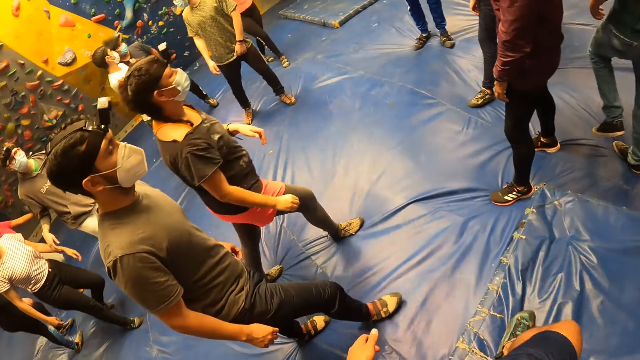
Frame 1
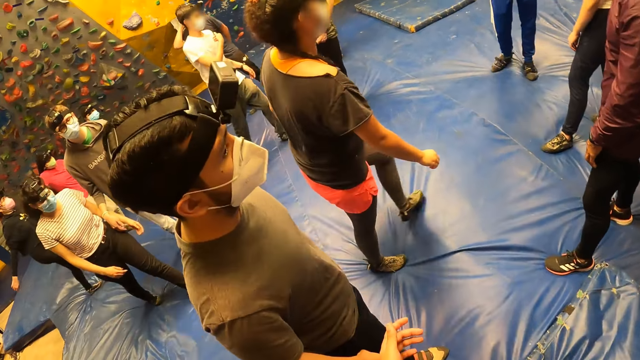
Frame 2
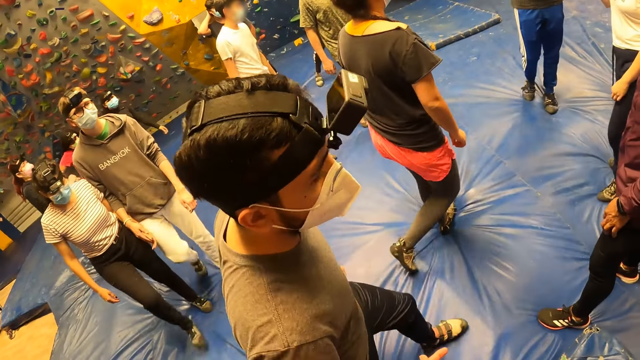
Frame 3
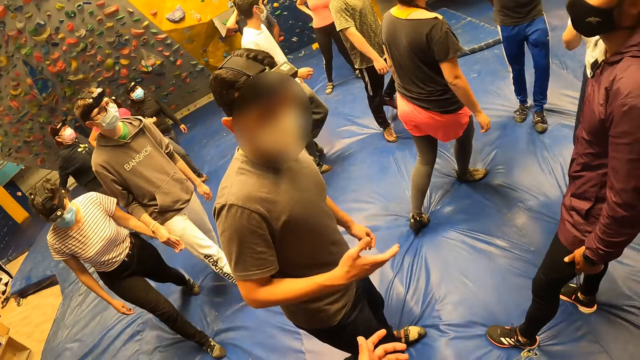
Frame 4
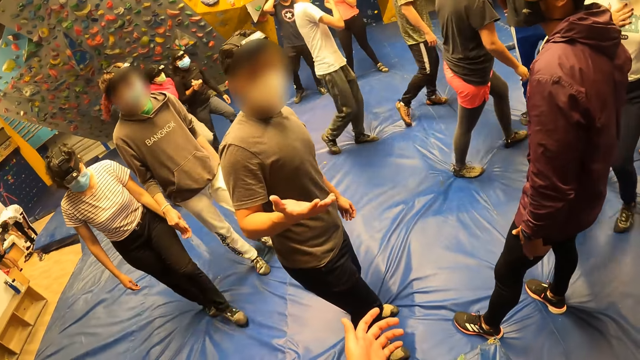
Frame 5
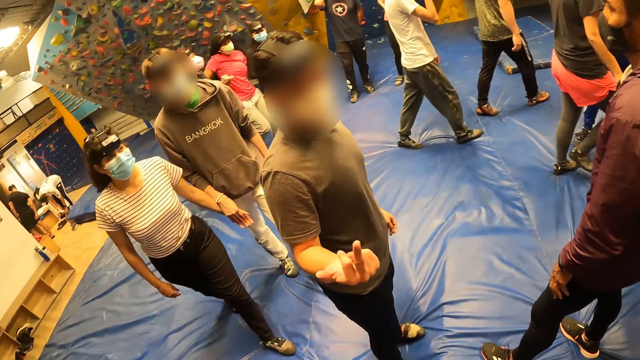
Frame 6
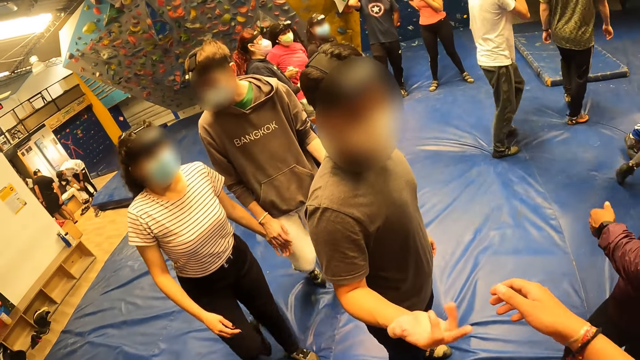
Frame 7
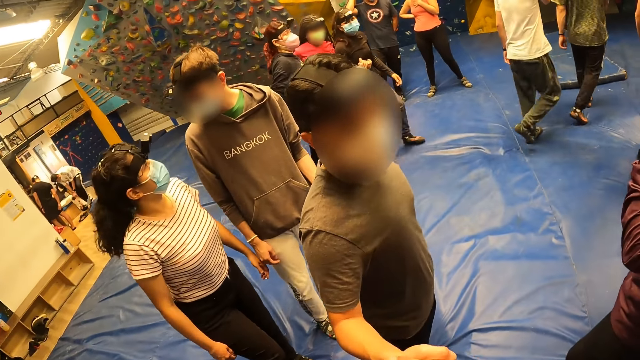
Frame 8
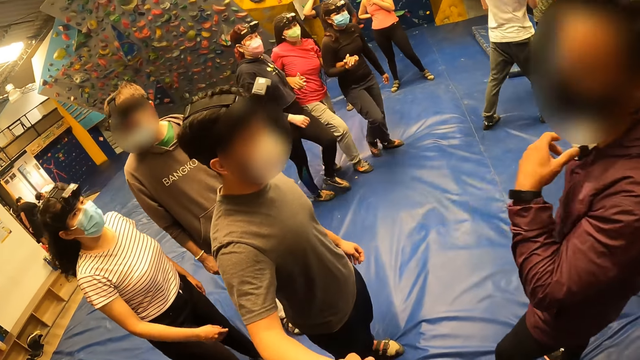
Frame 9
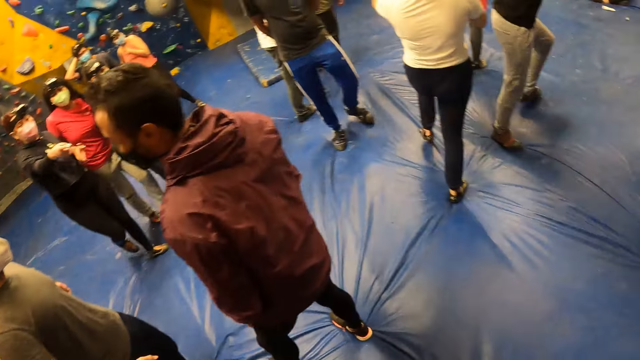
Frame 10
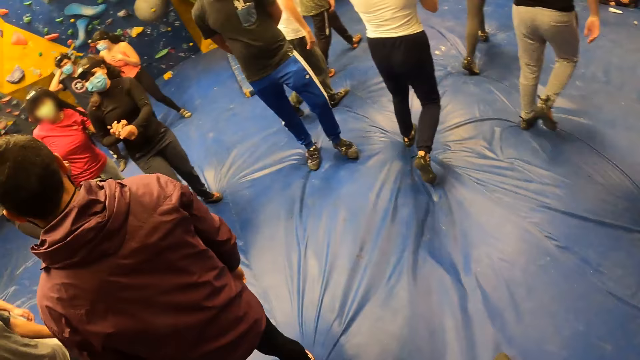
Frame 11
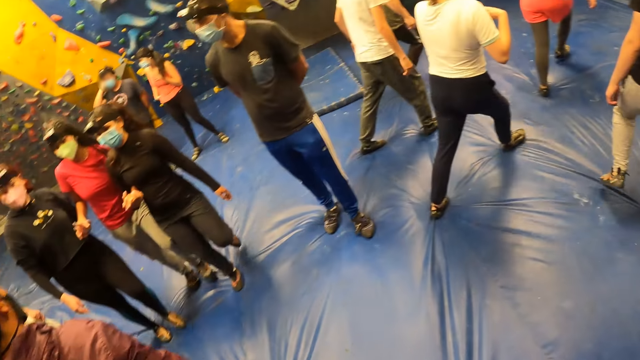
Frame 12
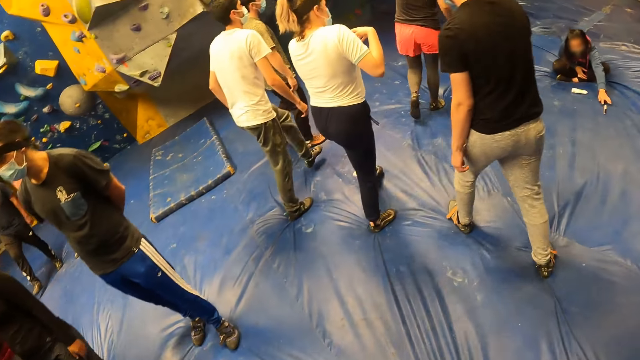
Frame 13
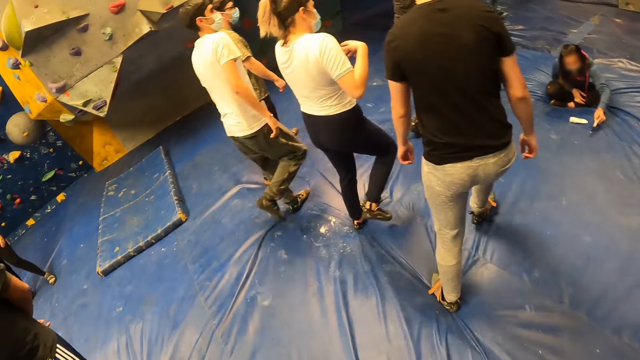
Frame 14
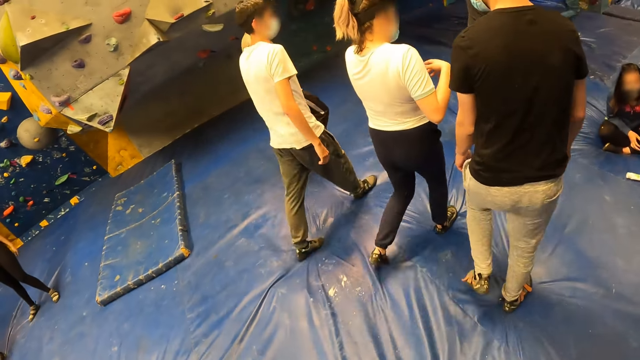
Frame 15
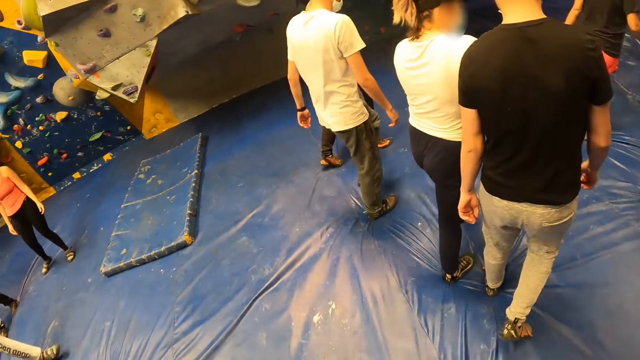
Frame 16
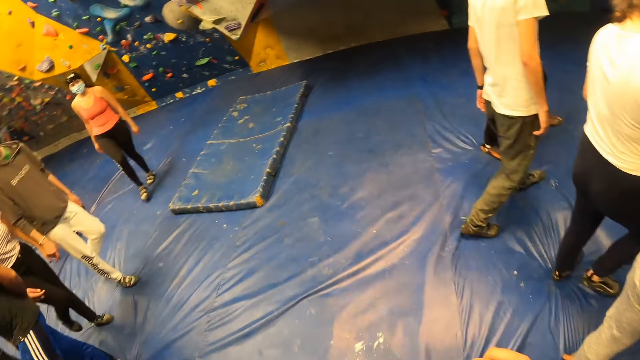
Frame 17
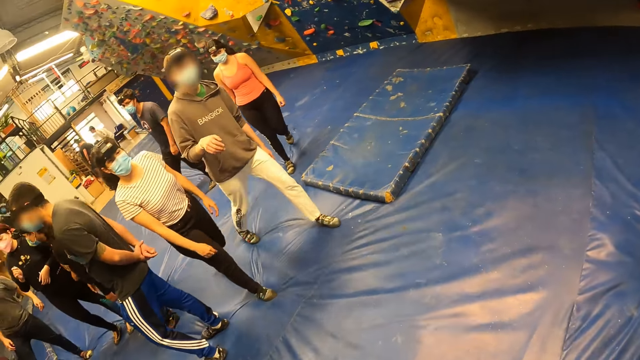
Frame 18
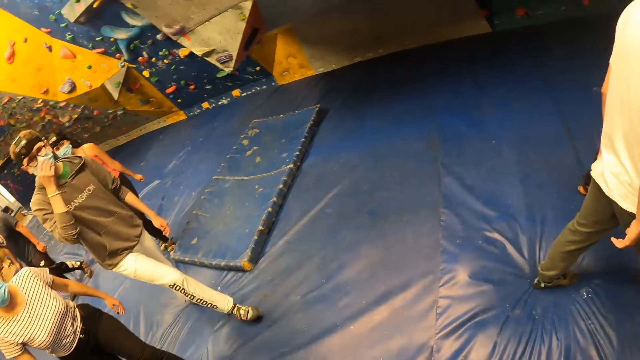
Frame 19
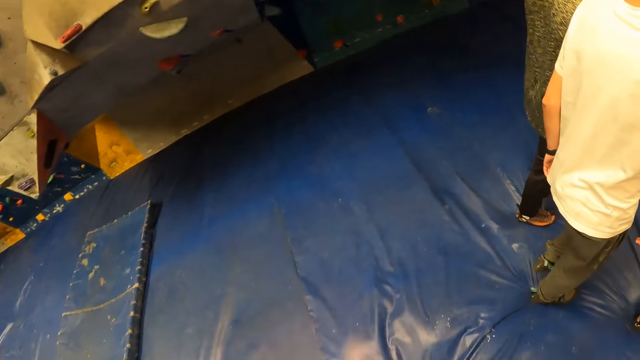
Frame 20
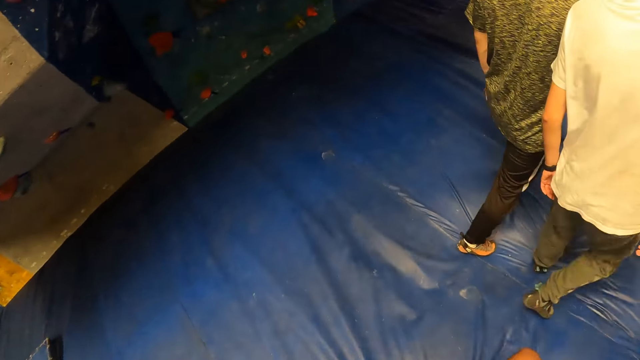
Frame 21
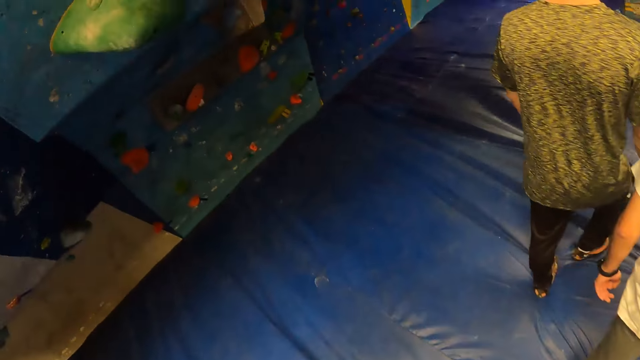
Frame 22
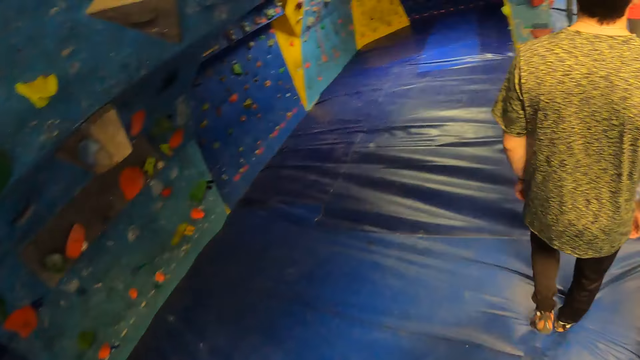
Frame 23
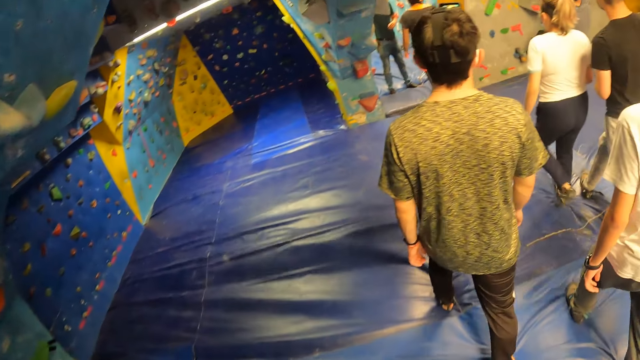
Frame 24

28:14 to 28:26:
The camera wearer greets a man. The man shakes the camera wearer with his right hand. The camera wearer moves around. A woman picks up a pen on a foam with her left hand.

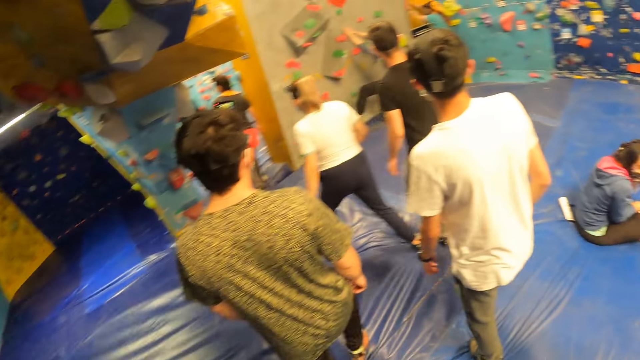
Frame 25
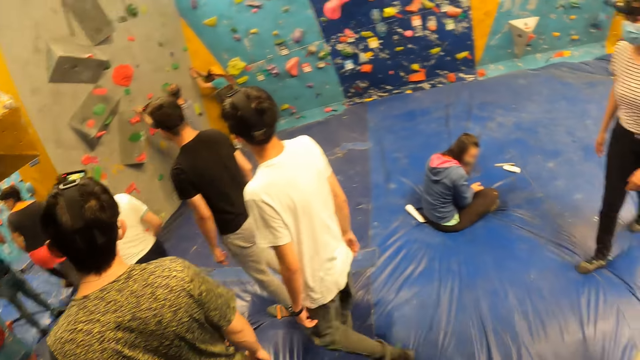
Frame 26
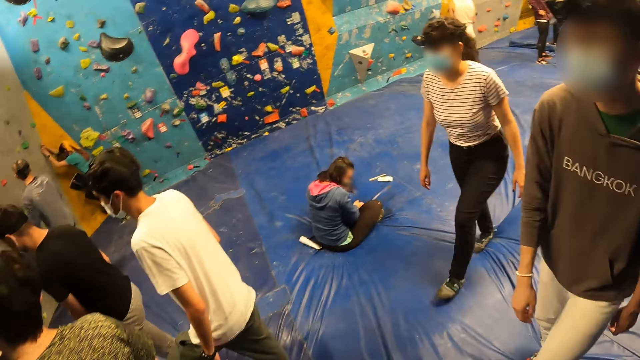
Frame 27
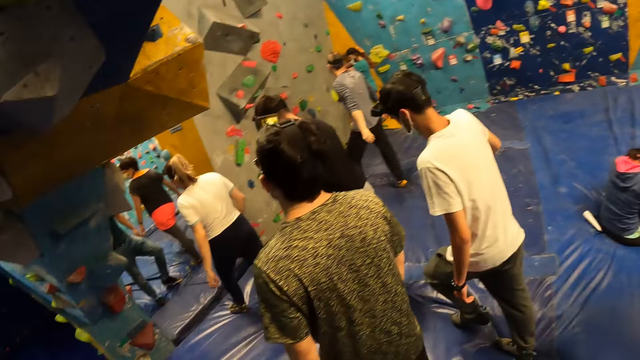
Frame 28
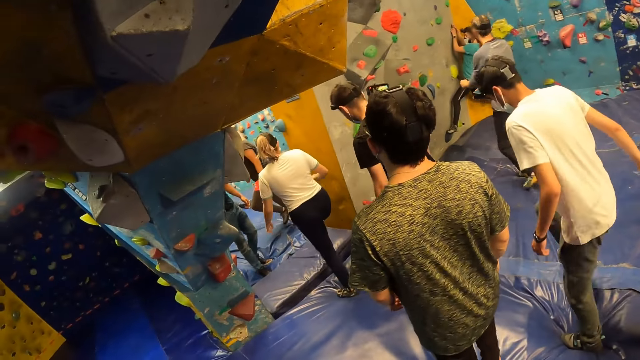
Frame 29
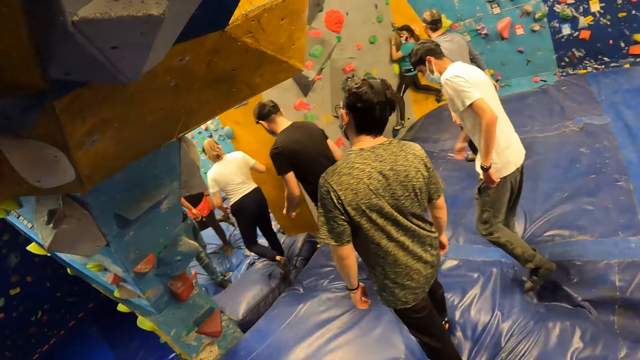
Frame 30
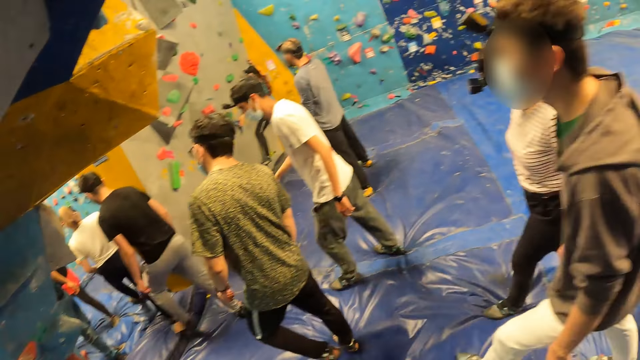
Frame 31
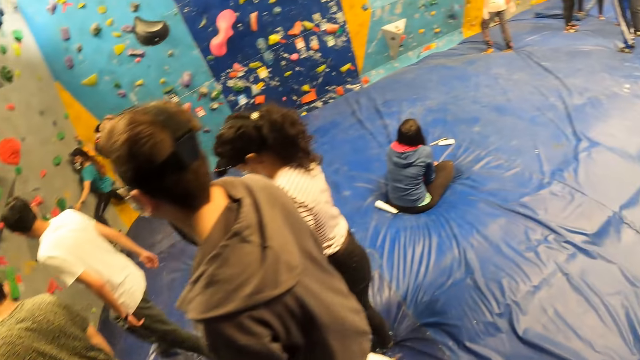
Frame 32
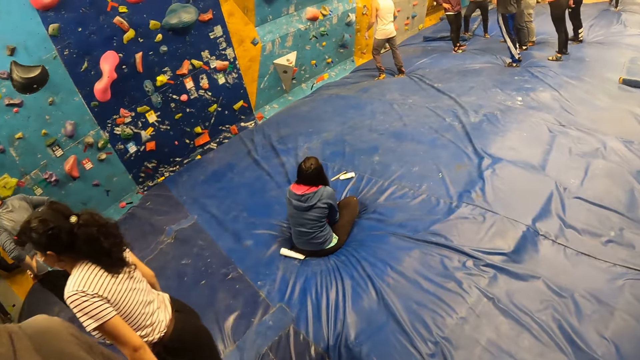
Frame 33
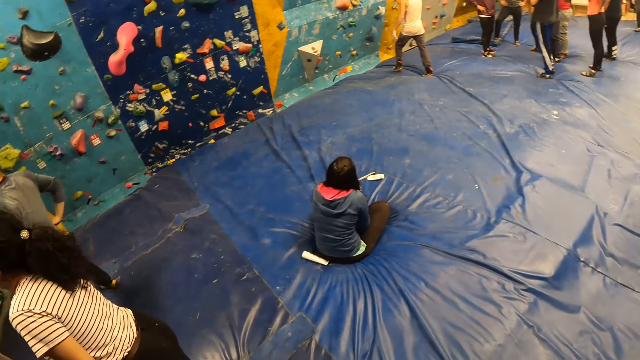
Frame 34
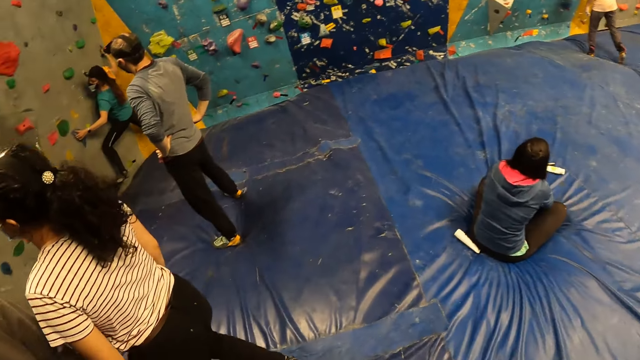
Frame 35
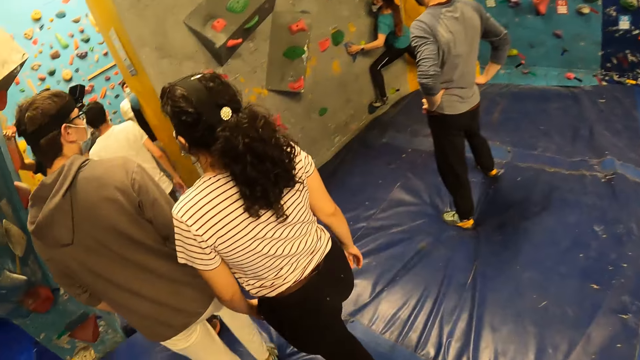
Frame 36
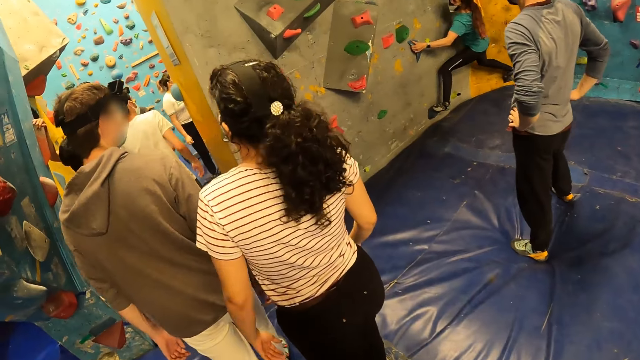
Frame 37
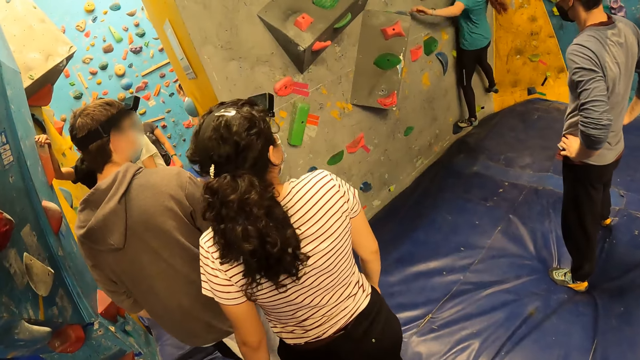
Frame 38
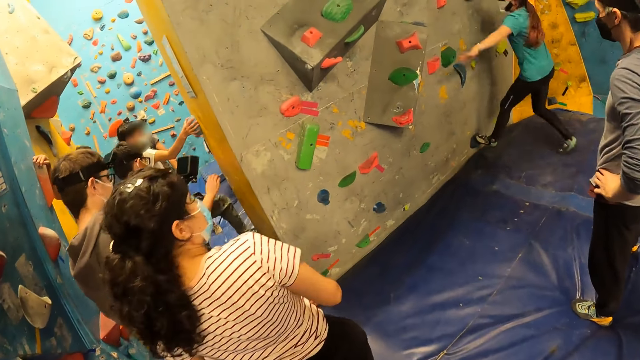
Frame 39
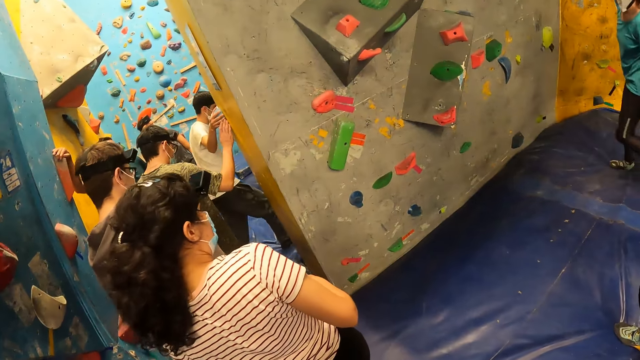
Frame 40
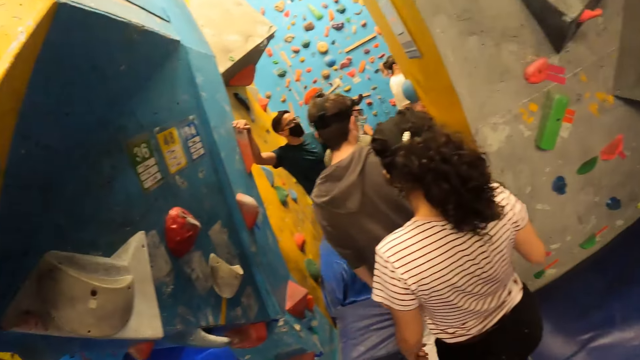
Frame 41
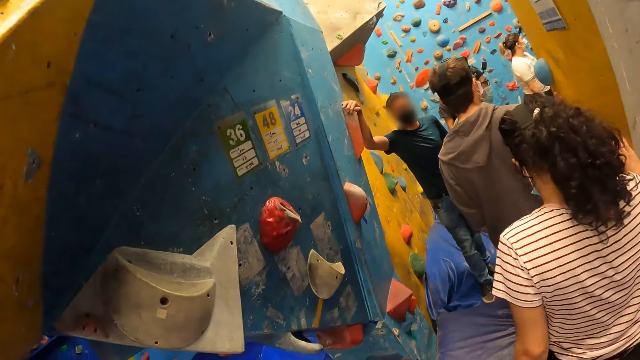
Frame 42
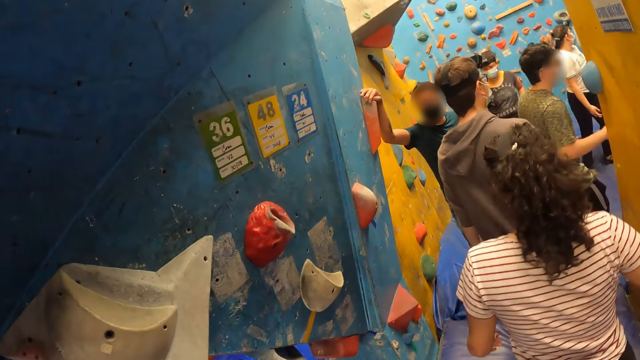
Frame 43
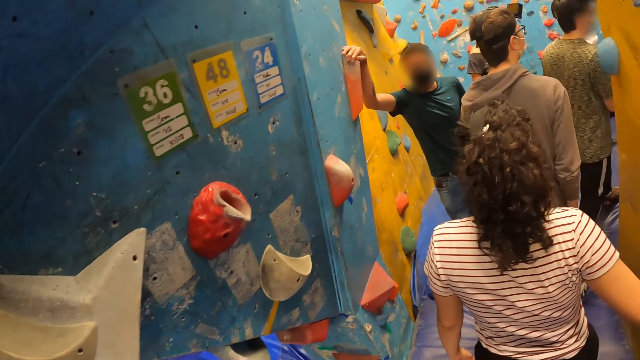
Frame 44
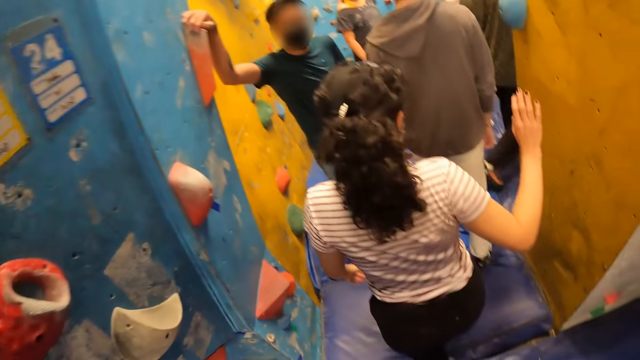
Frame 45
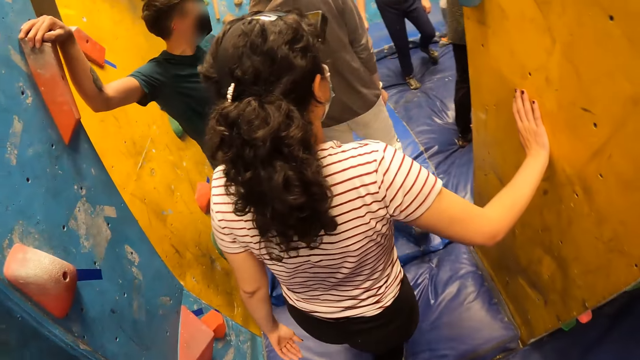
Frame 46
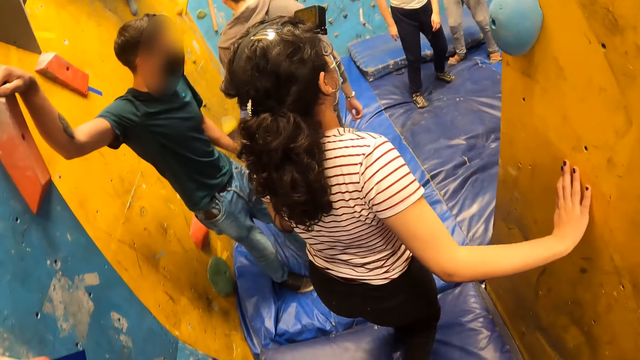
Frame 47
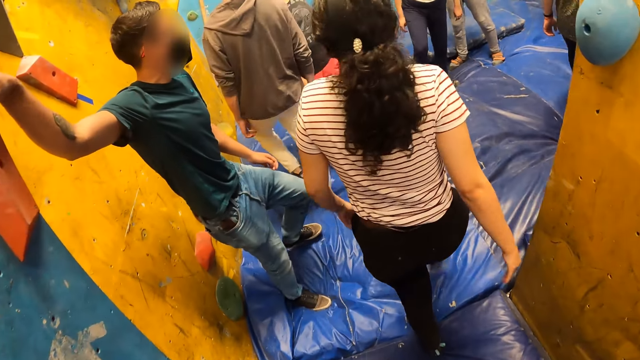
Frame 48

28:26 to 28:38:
A woman climbs on the bouldering wall and falls from the bouldering wall. The woman gets down from the wall. The camera wearer moves around. Another woman touches the wall with her right hand. The other woman moves around.
